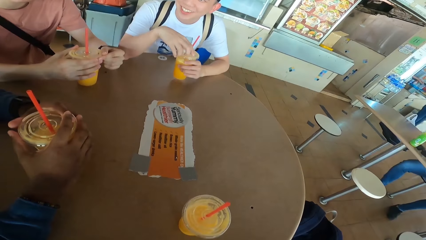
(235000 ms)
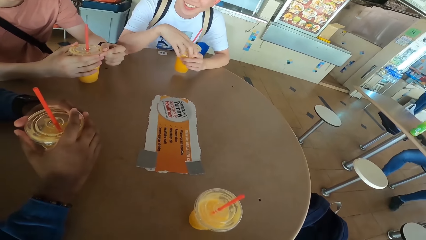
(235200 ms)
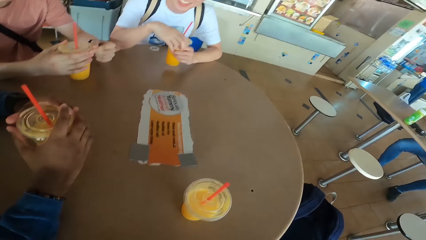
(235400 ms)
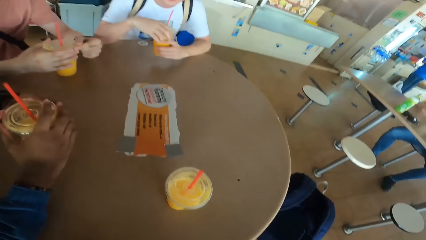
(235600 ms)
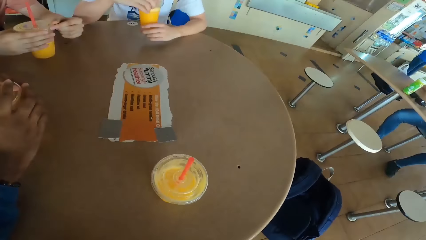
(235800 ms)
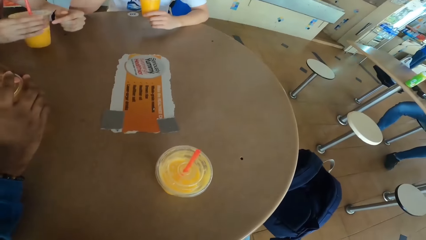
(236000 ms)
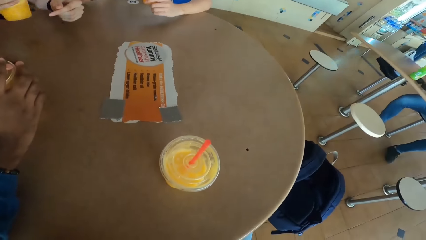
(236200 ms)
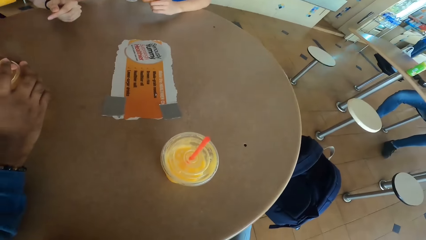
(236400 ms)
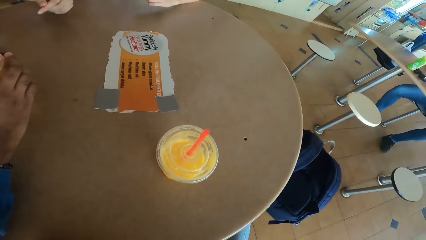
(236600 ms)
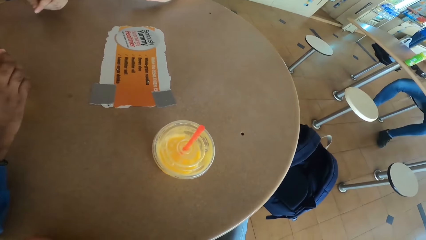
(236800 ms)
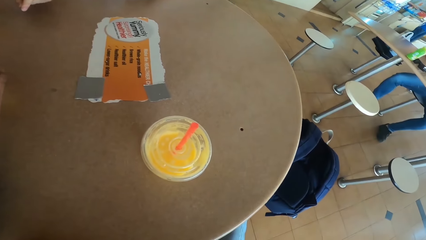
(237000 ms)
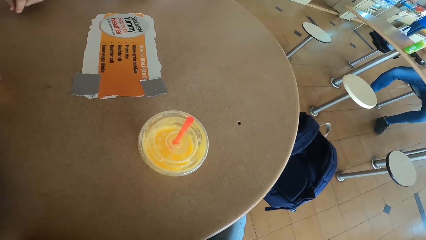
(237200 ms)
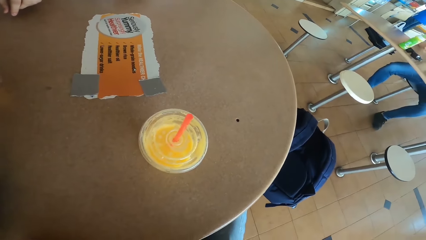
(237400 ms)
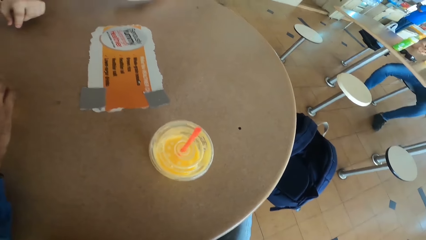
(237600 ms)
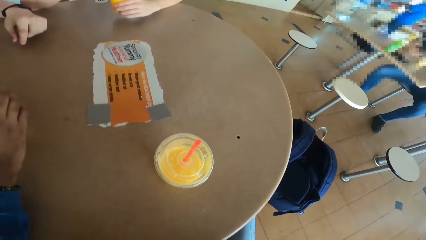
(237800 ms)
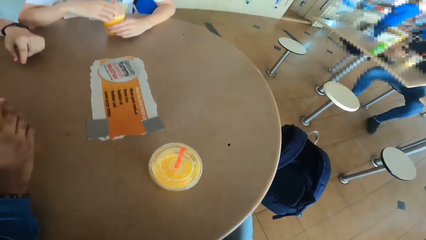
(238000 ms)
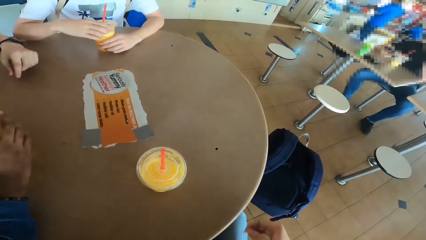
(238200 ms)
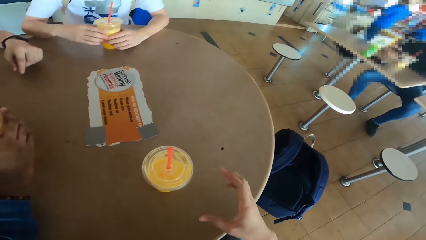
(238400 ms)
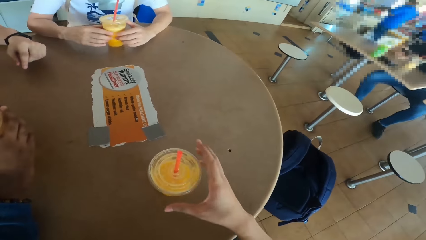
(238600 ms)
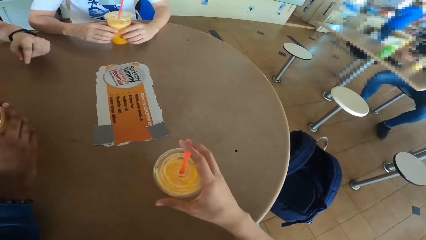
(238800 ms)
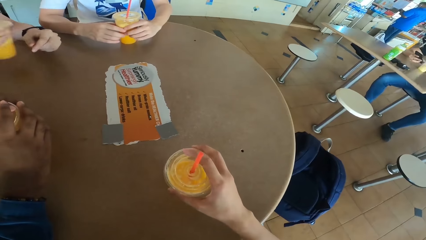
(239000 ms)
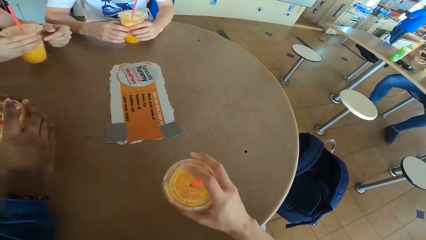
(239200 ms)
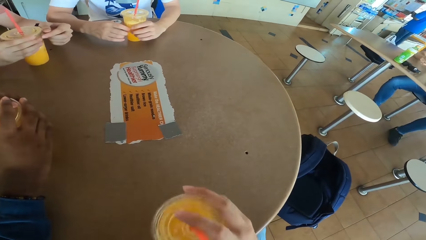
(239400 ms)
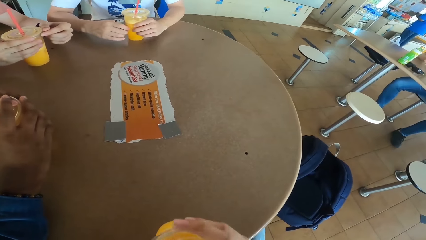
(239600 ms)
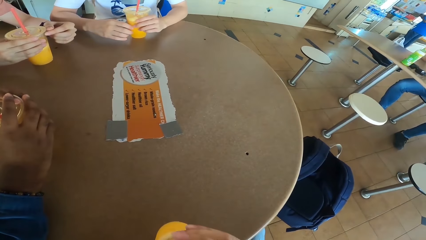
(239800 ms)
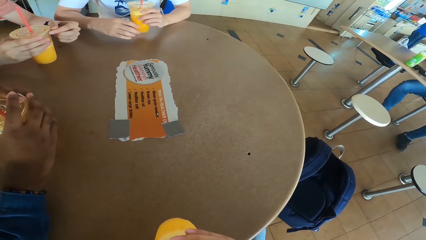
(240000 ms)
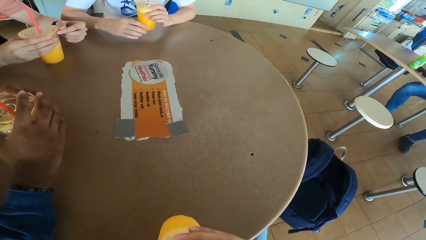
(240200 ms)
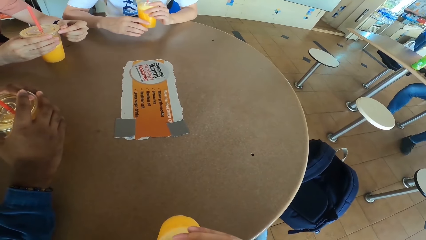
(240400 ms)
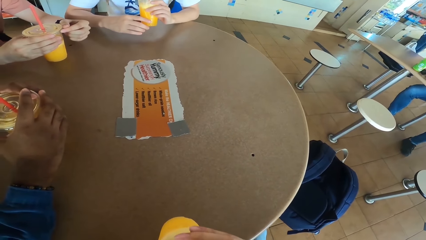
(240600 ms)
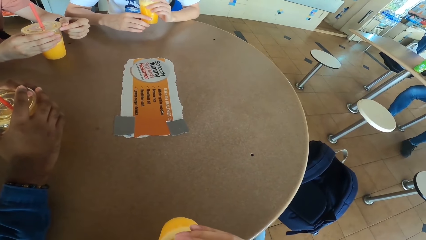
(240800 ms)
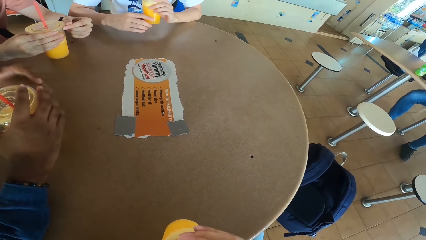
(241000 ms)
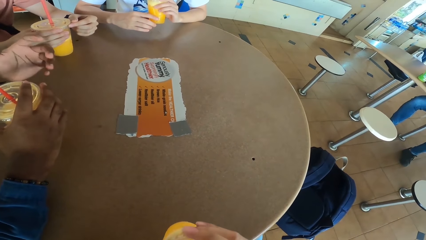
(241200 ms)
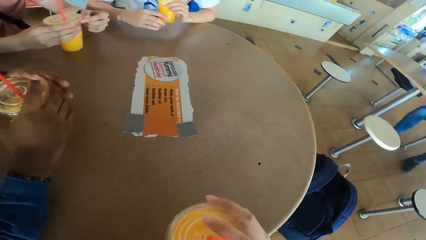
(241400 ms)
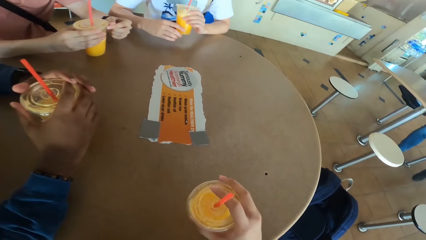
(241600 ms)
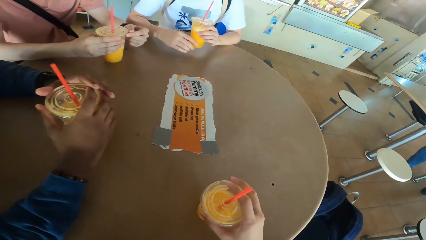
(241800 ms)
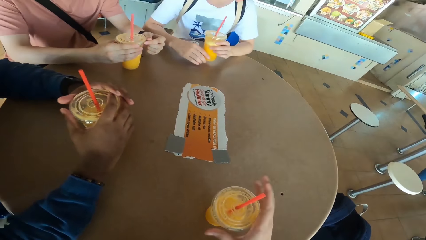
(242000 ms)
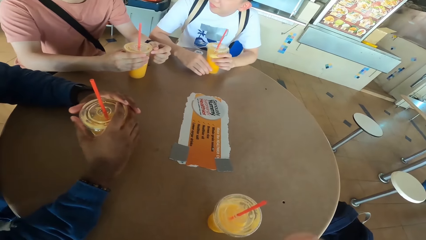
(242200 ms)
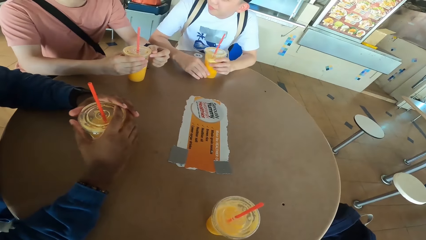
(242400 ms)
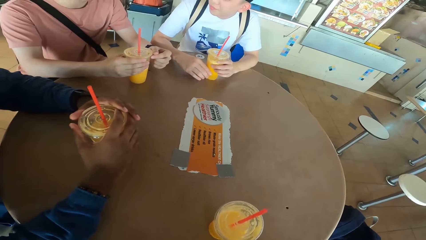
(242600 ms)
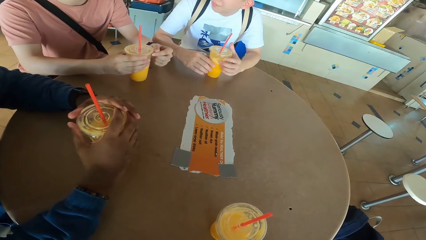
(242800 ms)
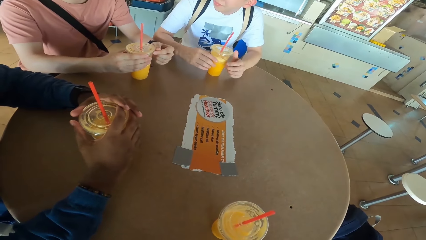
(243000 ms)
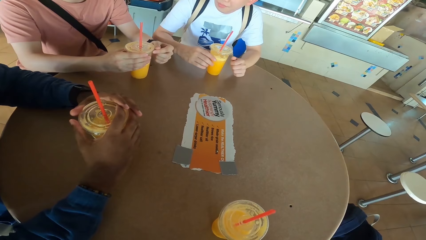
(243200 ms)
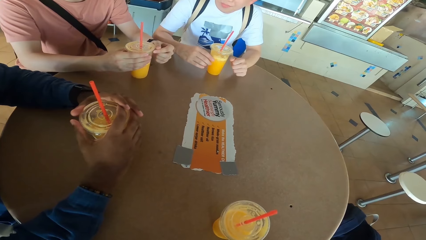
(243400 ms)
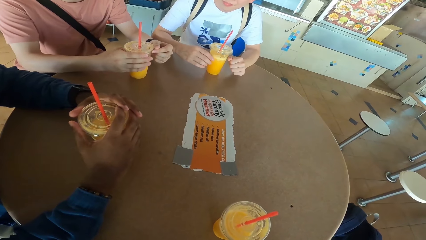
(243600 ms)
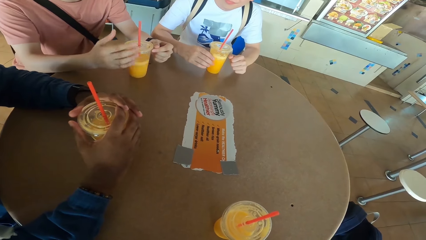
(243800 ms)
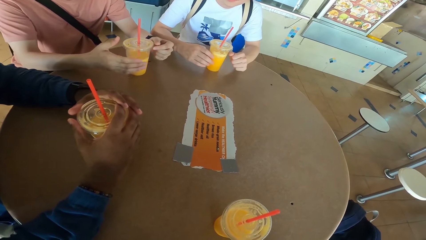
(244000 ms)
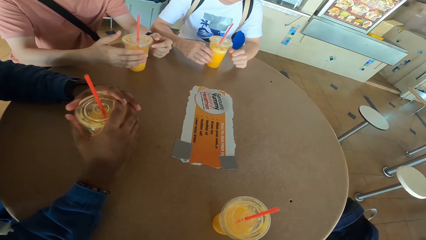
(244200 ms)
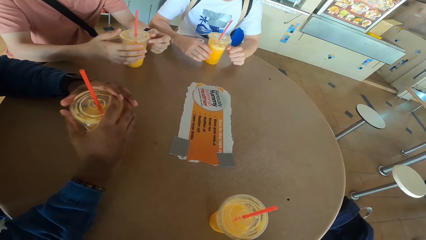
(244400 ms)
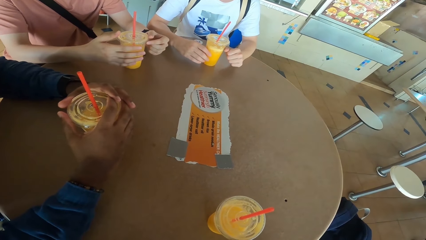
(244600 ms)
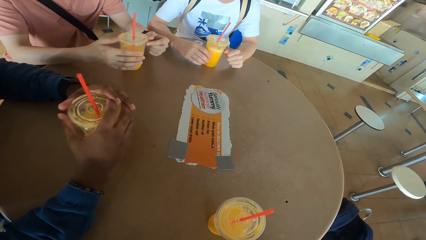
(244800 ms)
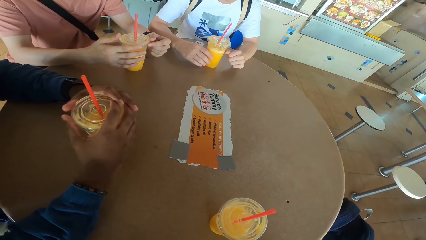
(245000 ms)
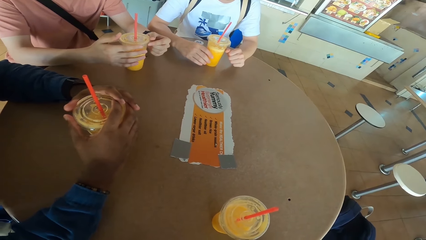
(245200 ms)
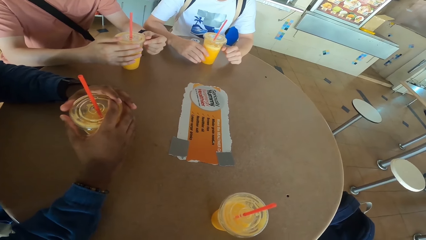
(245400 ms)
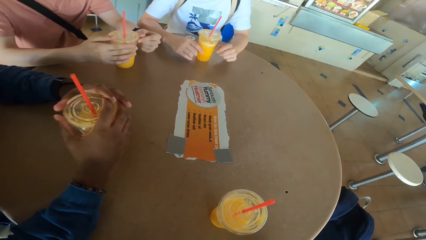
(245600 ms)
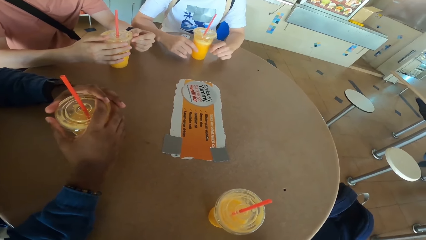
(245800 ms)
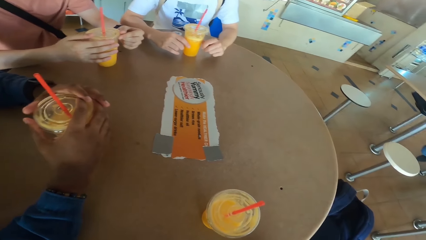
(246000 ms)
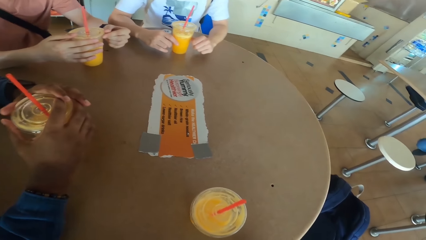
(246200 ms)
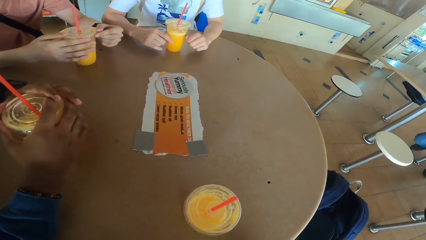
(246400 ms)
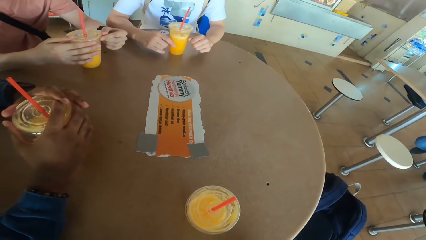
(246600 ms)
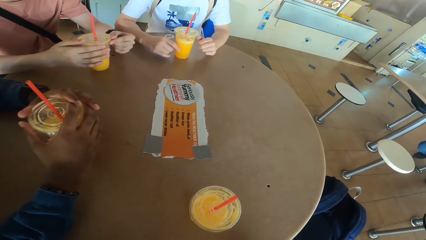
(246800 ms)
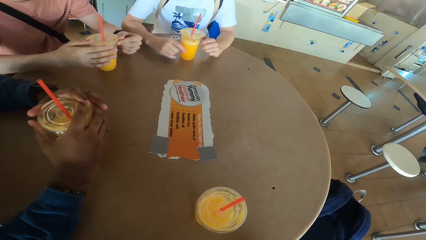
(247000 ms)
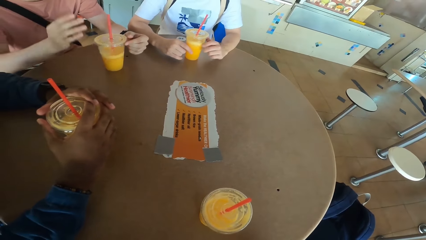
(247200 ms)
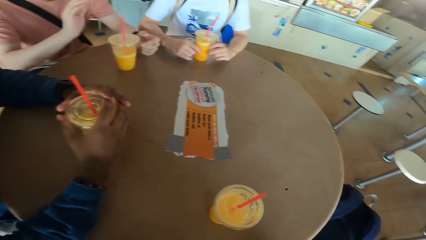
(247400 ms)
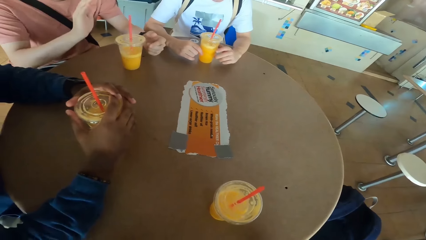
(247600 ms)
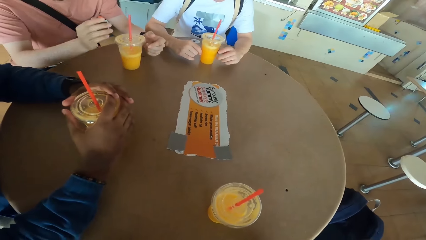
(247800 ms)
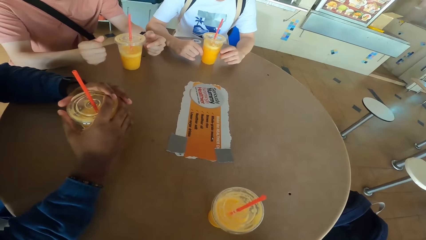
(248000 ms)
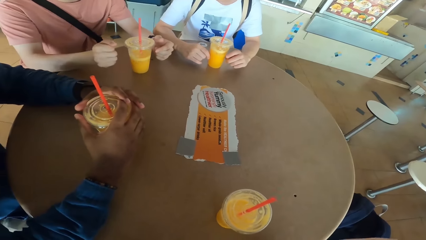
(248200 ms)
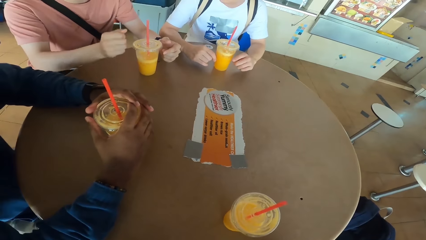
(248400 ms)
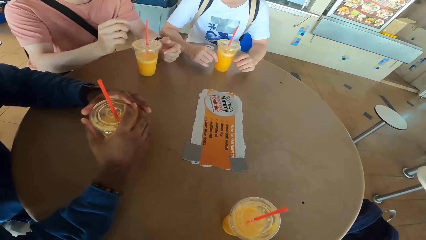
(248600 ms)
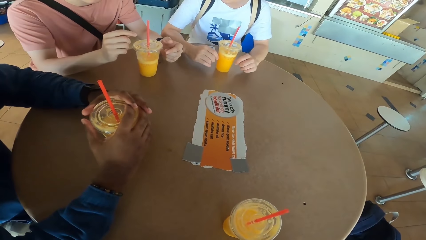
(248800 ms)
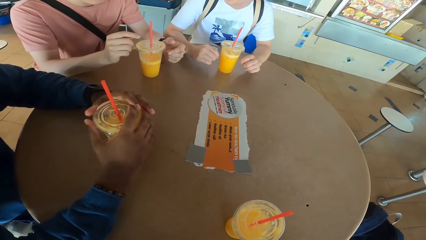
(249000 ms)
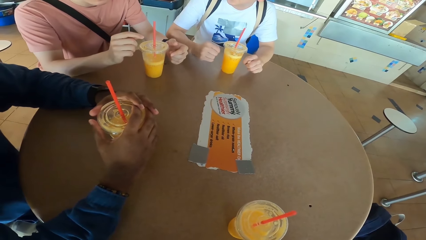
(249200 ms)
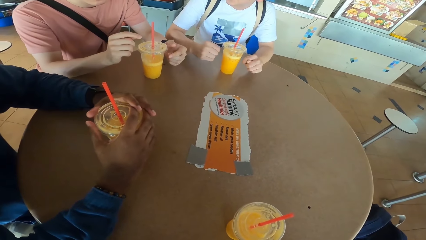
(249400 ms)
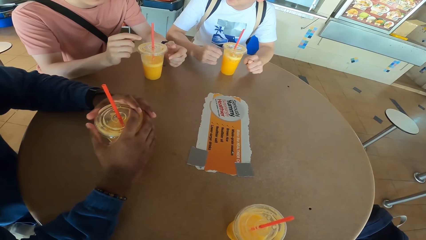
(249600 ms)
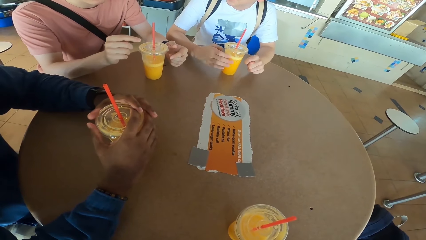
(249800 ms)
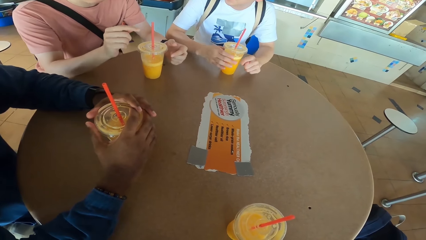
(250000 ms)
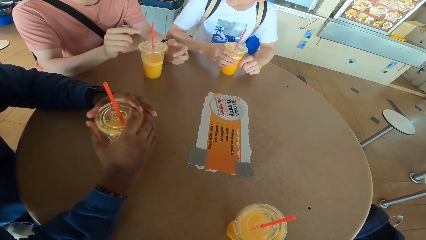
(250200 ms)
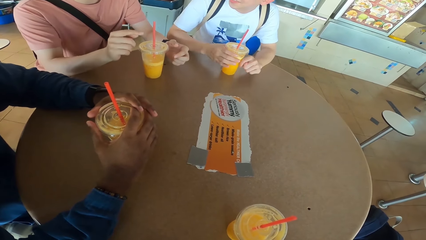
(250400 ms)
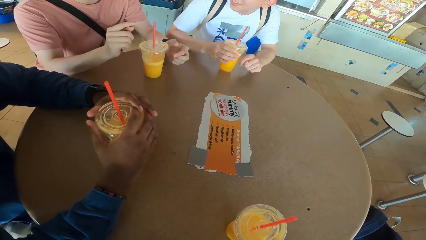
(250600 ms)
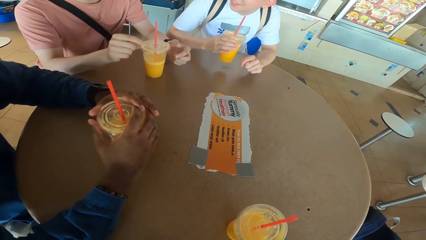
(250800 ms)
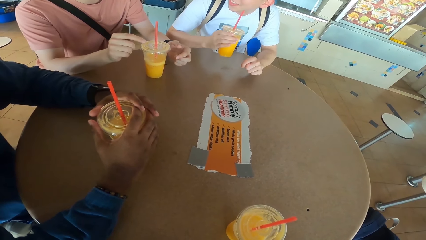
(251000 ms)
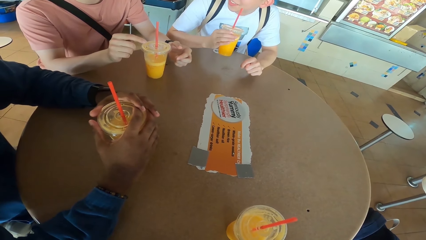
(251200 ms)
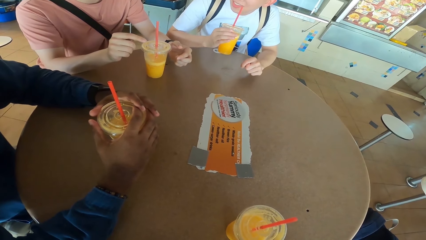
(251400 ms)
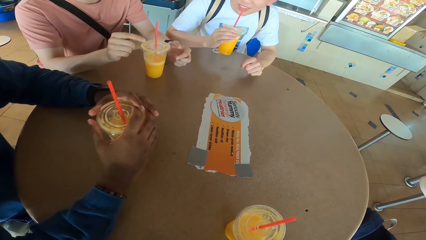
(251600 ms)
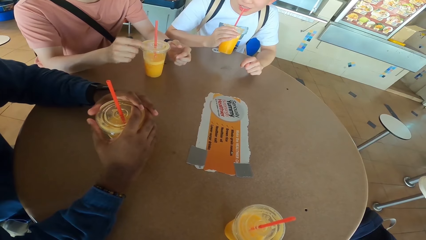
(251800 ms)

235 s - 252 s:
A man holds the tumbler or juice can with both hands. Another man picks a juice can from the table. The camera wearer picks a juice can from the table. The other man puts down the tumbler. The other man converses with the camera wearer. The first man picks a juice can from the table and sips juice from the can. The camera wearer places the juice can on the table. The first man puts down the tumbler. The camera wearer responds to the other man. The other man gestures with his hand. The other man converses with the camera wearer. The camera wearer responds to the other man. The first man picks a juice can from the table.
